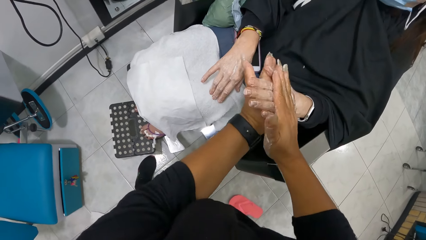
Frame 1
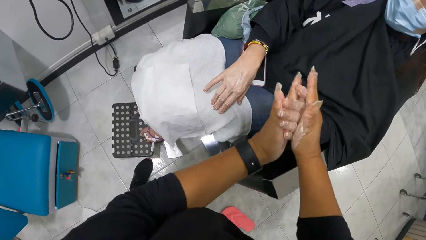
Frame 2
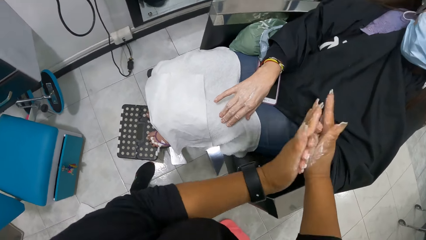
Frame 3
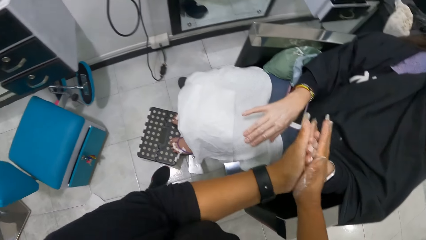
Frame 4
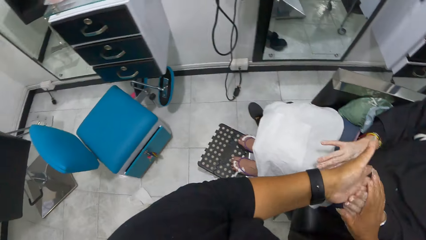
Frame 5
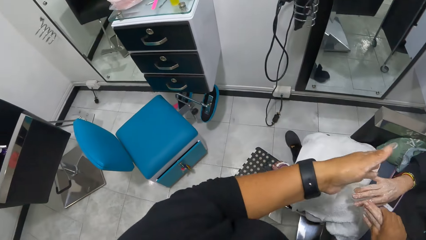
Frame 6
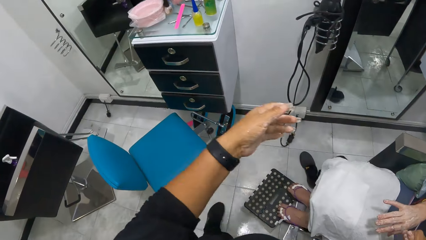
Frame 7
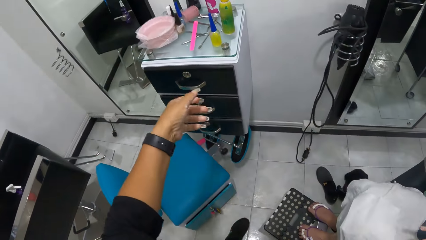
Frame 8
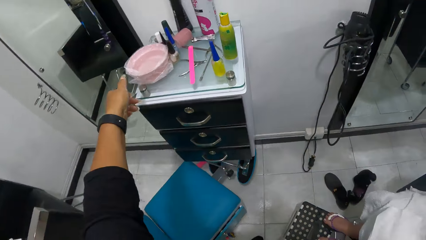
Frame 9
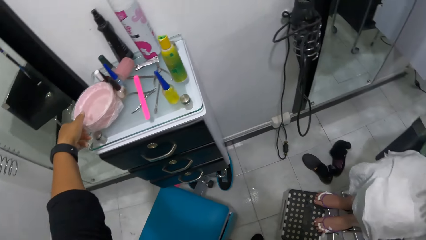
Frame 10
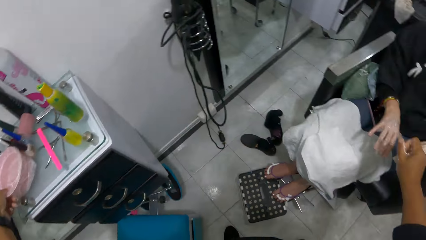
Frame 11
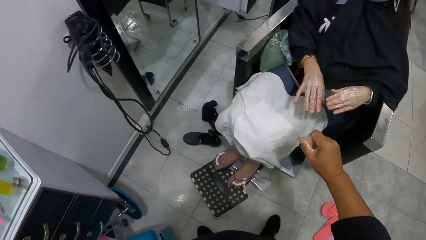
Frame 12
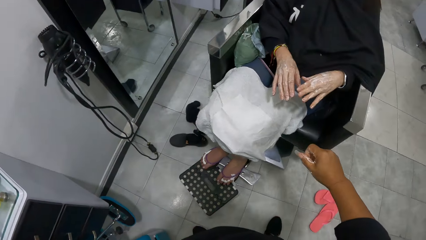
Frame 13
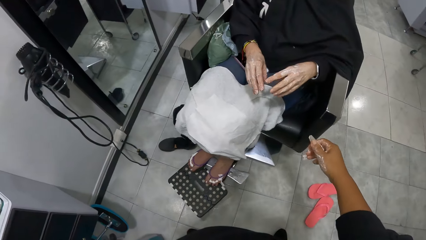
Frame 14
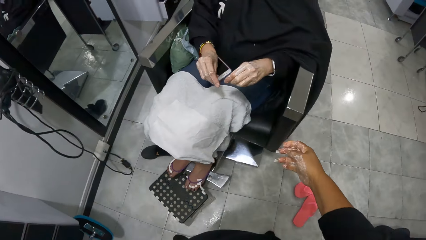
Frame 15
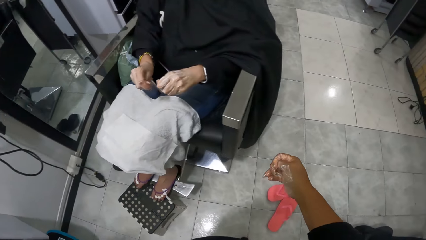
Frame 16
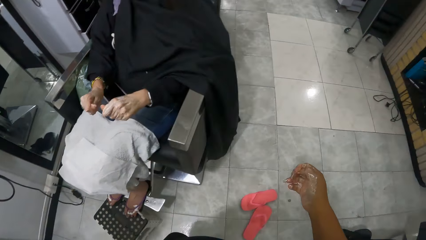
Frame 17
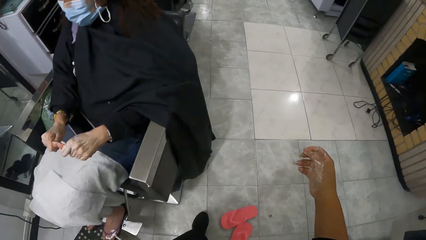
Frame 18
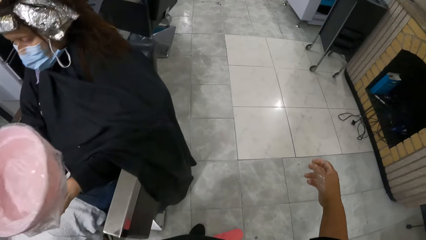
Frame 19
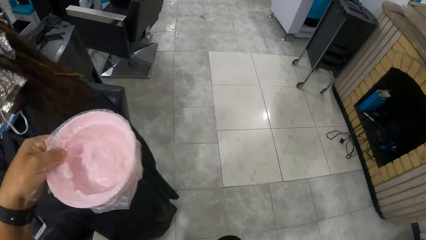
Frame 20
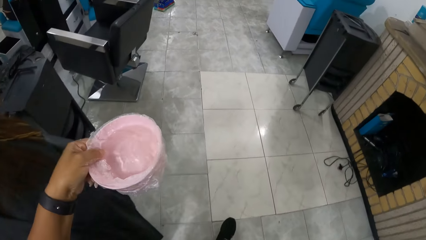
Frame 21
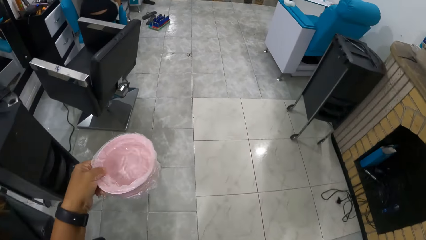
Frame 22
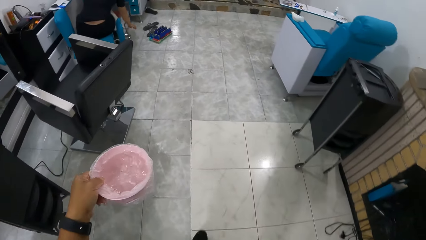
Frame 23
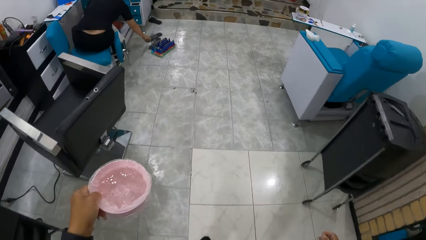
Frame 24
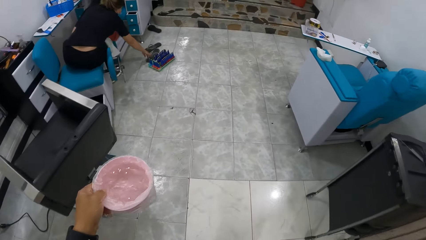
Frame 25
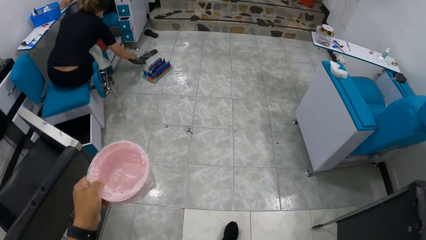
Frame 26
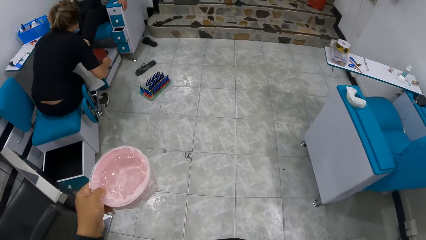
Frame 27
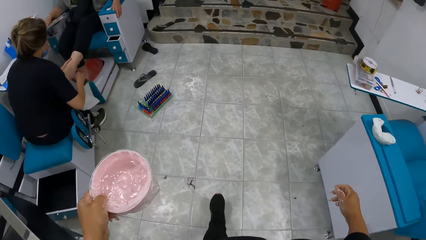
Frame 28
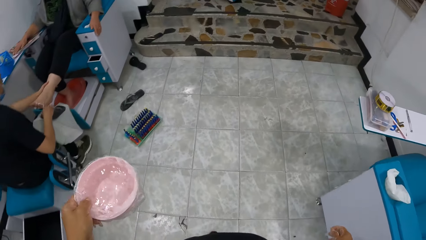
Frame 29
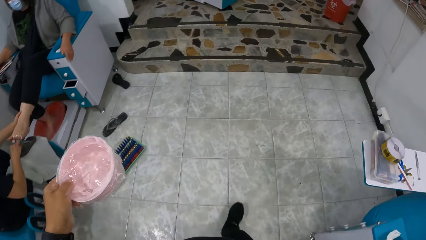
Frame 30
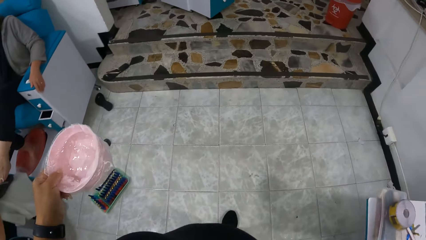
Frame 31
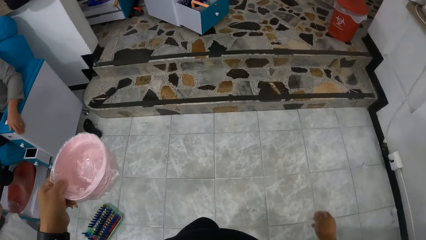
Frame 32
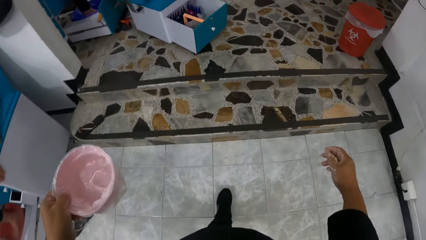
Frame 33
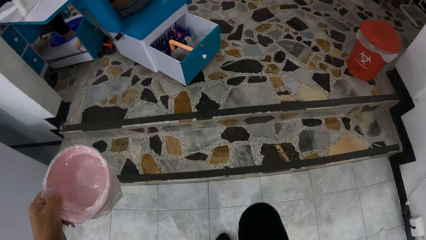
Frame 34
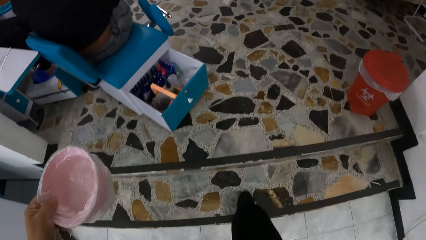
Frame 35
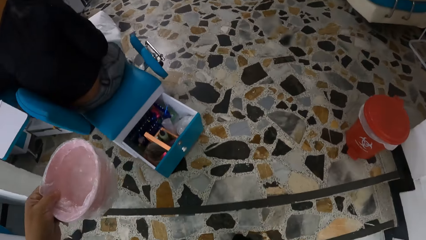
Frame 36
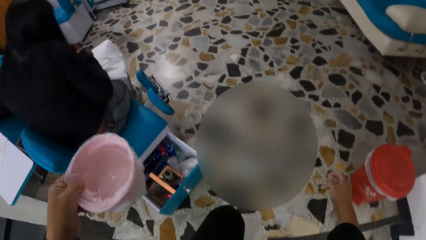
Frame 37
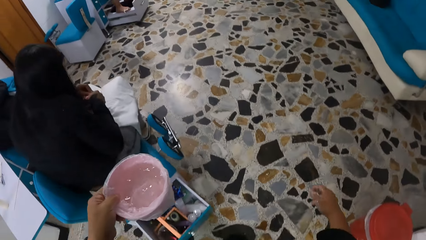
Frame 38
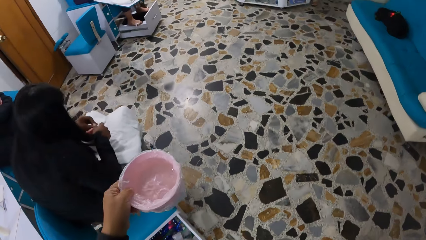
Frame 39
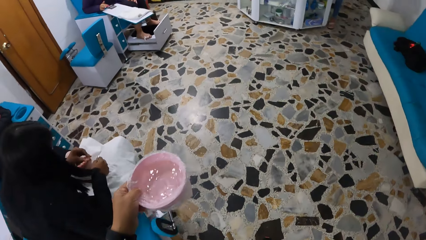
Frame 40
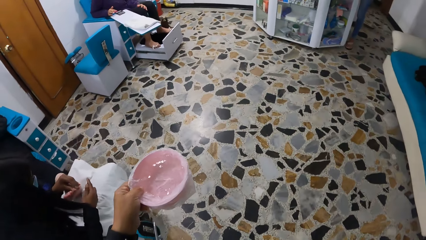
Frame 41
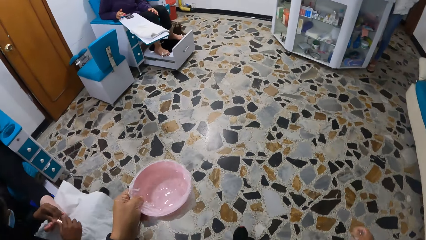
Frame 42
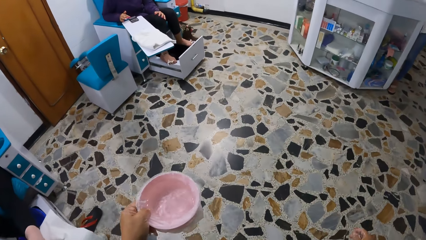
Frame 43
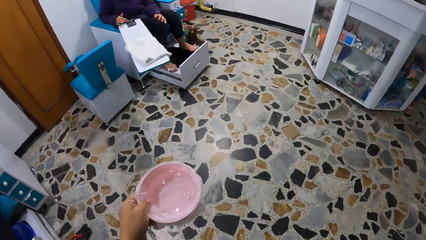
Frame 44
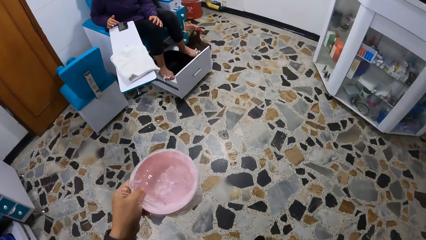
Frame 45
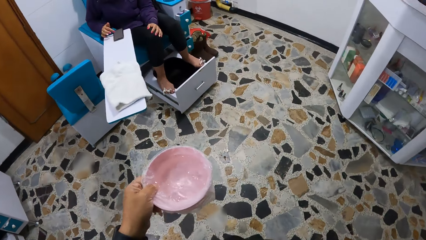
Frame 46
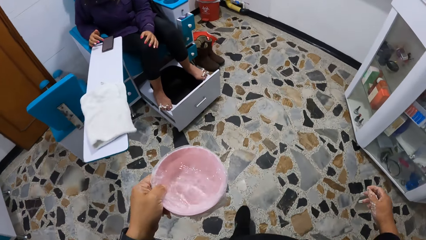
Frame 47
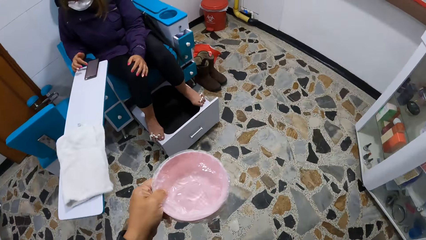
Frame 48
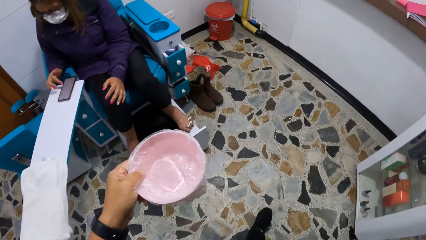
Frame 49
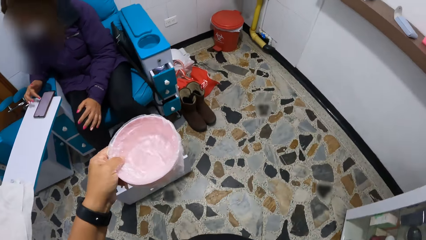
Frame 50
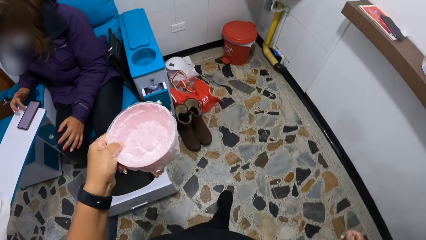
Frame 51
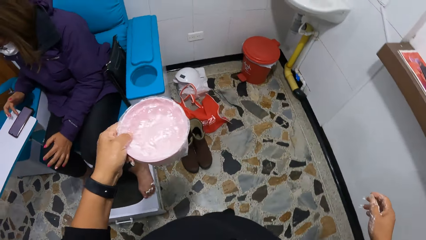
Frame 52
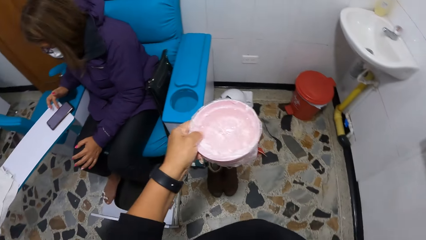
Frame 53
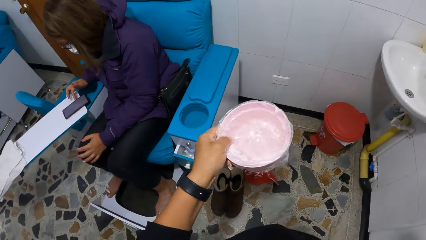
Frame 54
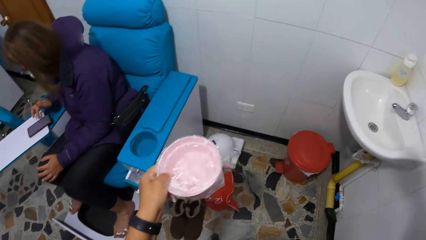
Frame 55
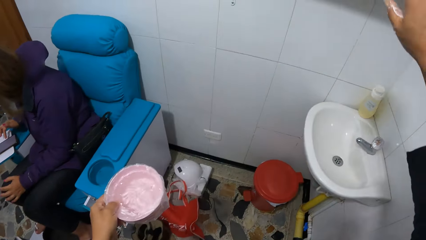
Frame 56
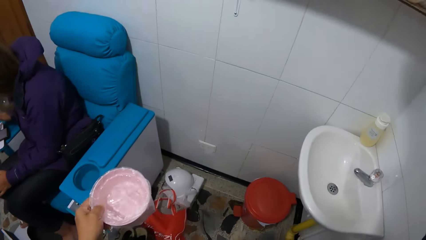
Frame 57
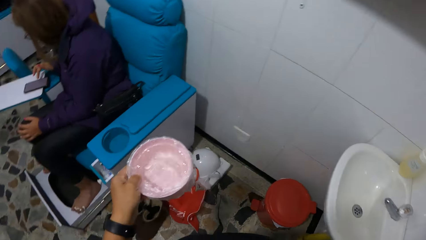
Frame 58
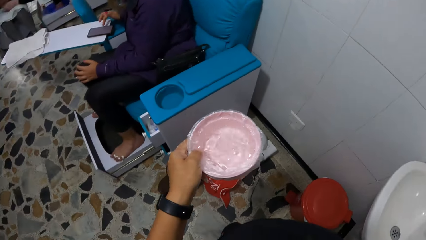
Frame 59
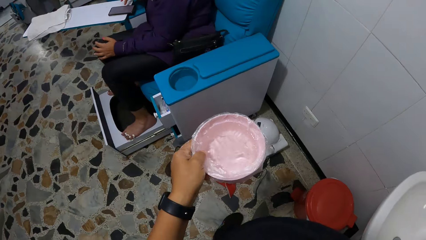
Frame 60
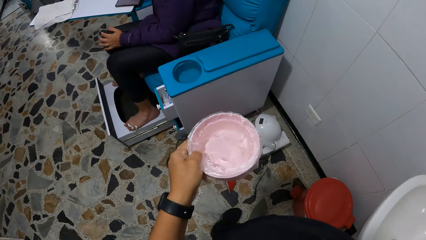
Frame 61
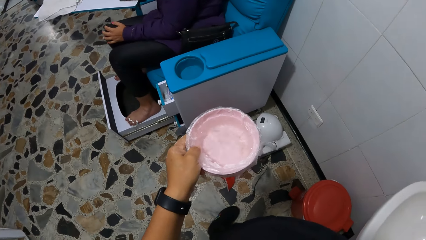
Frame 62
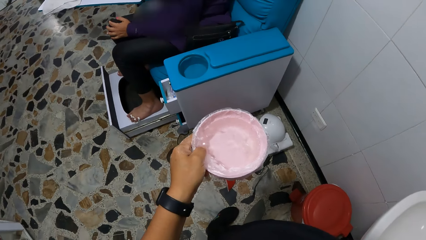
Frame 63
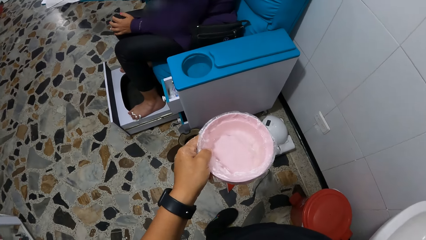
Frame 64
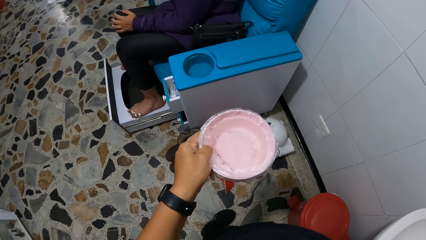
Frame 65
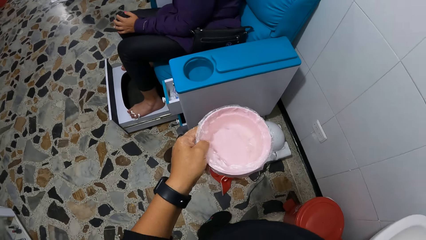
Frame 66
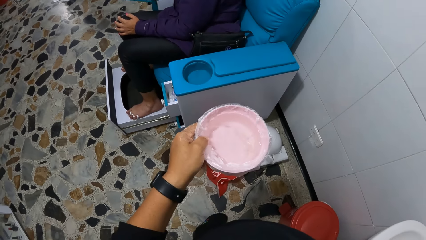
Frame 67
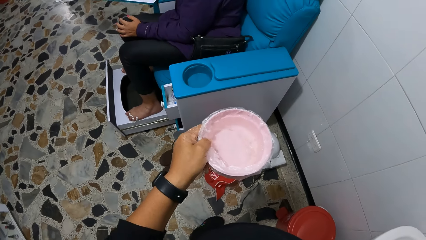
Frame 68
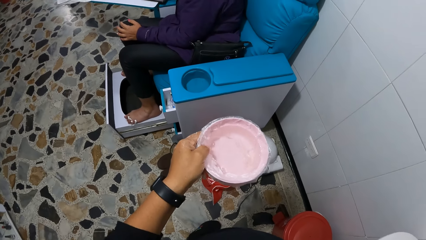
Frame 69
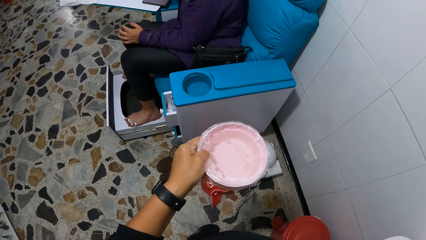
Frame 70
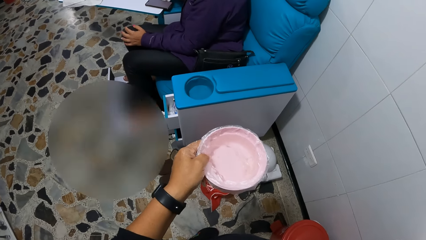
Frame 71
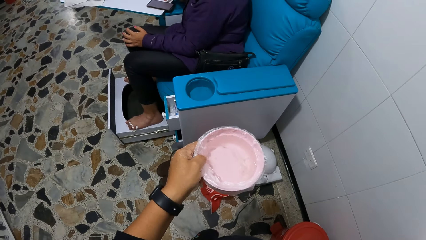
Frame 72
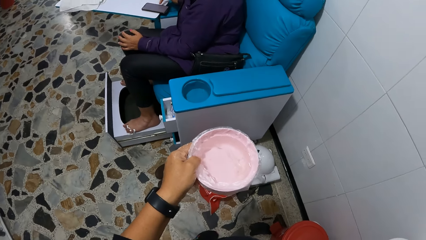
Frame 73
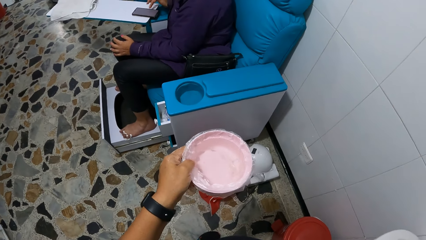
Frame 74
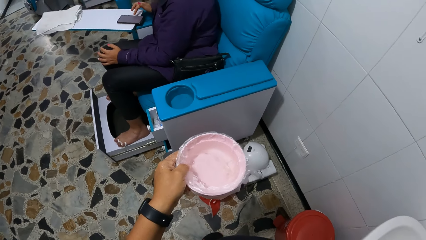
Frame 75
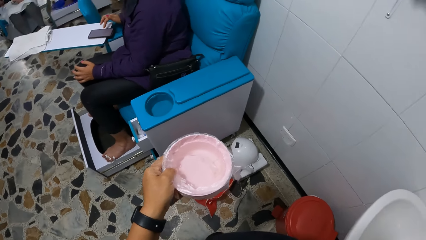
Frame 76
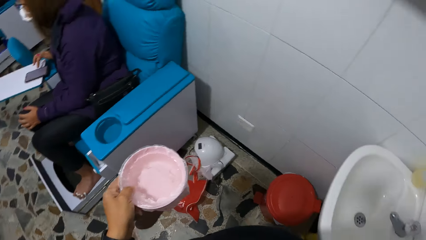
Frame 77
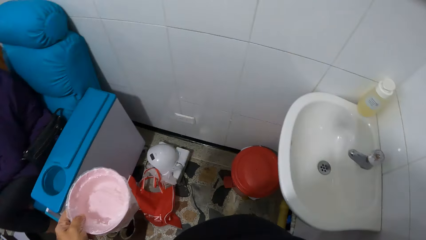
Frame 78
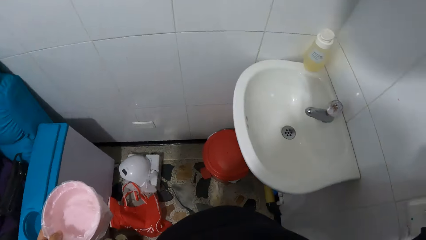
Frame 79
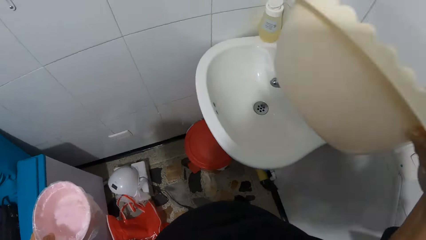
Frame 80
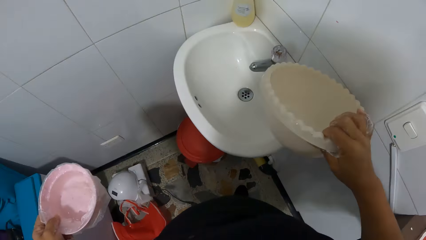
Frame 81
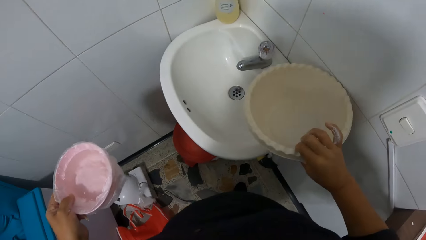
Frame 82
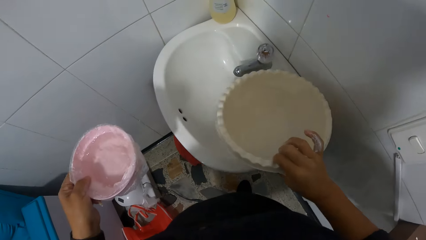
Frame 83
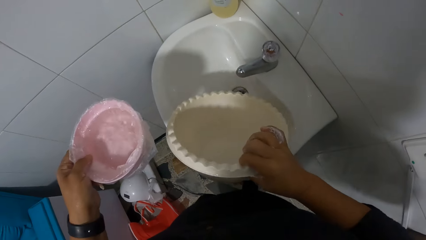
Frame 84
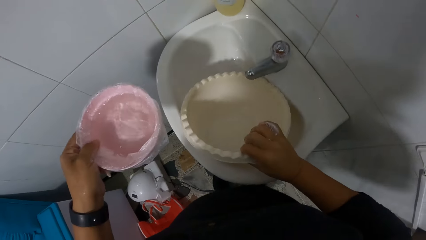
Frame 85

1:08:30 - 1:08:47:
The camera wearer touches a pink bowl on the shelf with her left hand. She picks the bowl. She walks. Another woman picks a slipper on the floor with her right hand. The camera wearer picks the bowl.
